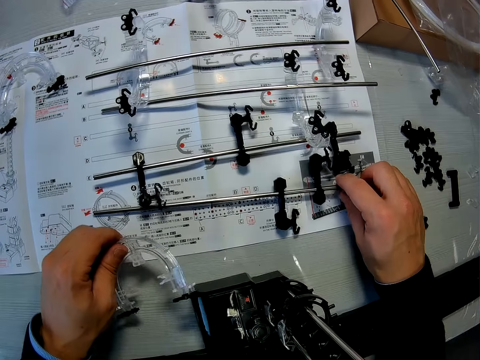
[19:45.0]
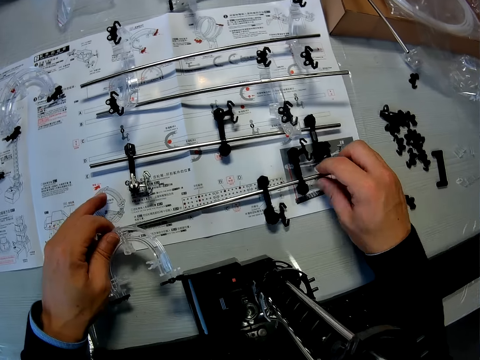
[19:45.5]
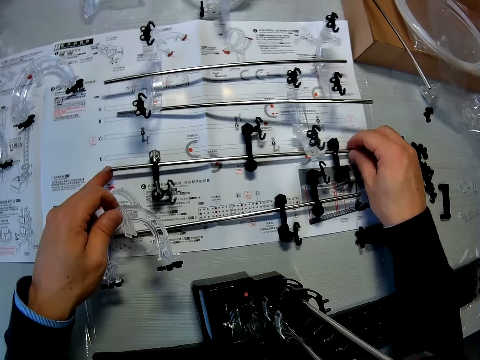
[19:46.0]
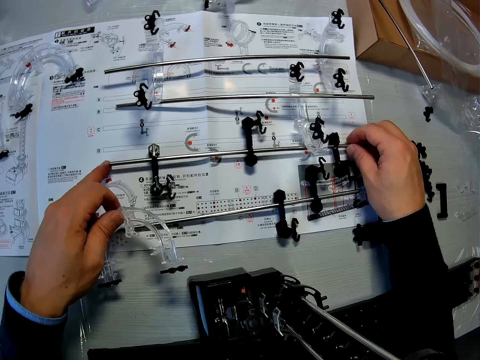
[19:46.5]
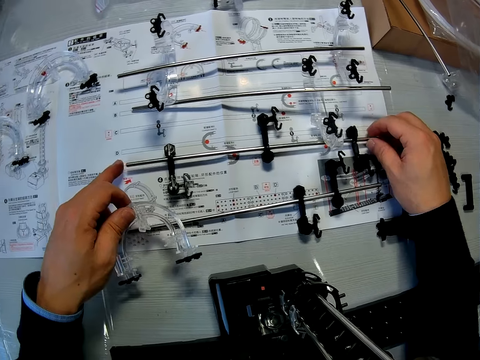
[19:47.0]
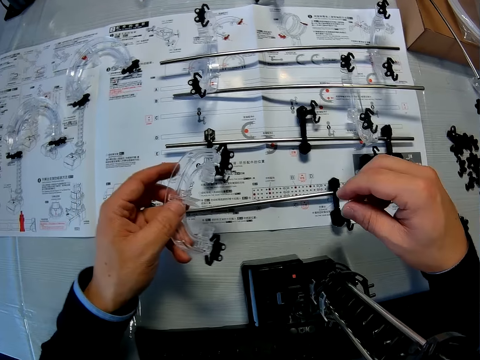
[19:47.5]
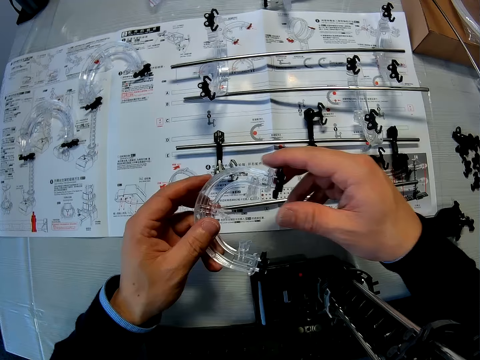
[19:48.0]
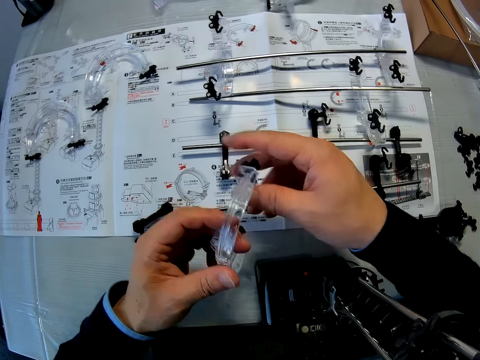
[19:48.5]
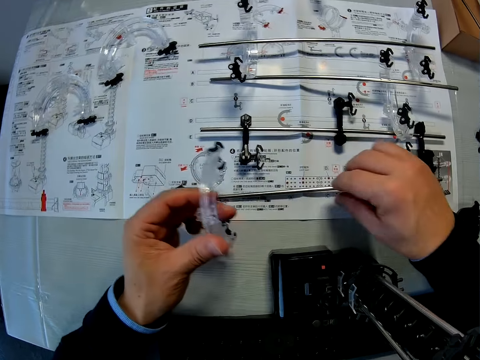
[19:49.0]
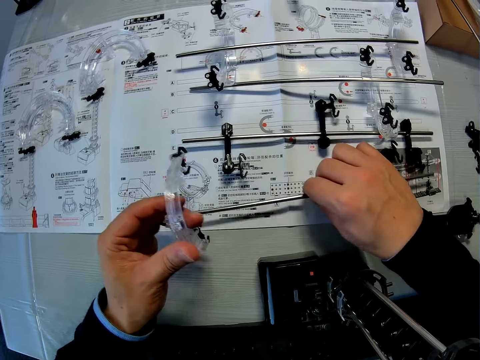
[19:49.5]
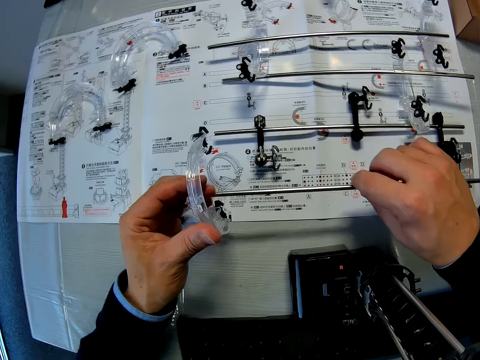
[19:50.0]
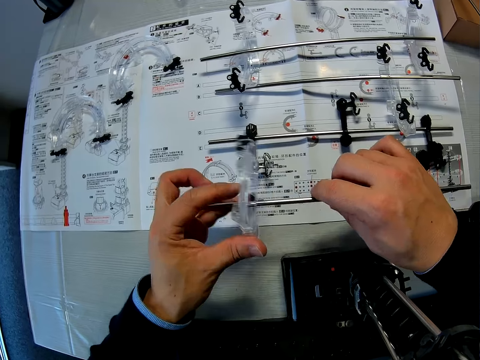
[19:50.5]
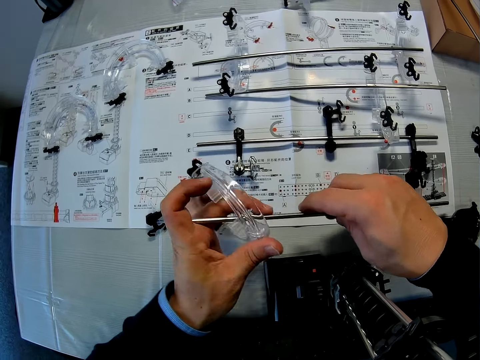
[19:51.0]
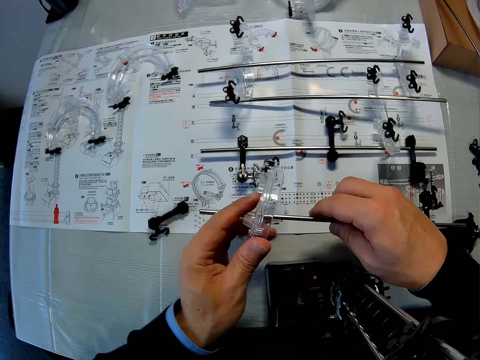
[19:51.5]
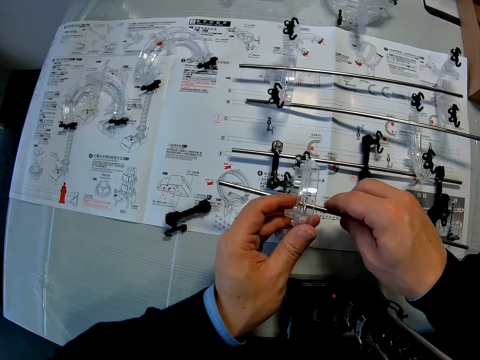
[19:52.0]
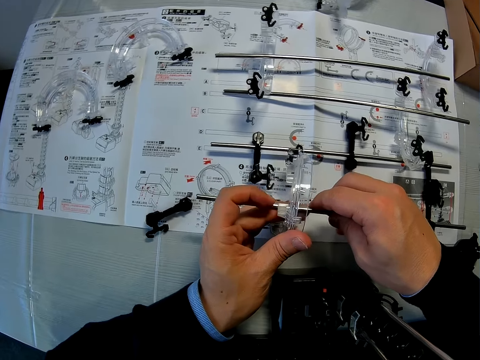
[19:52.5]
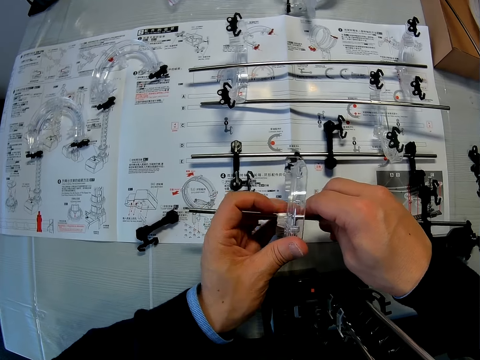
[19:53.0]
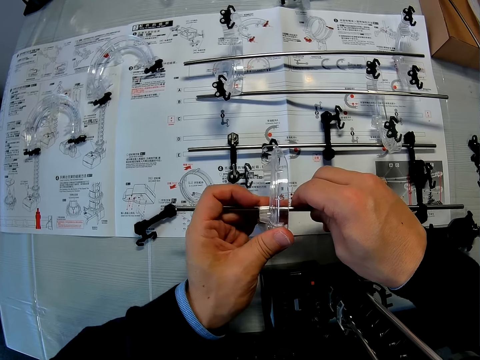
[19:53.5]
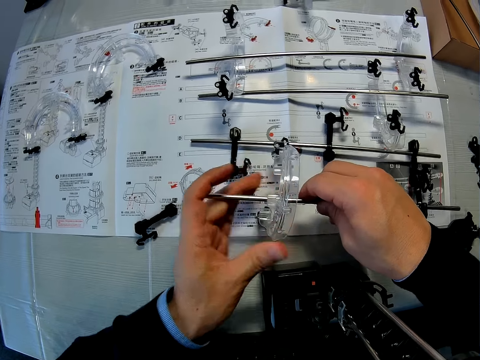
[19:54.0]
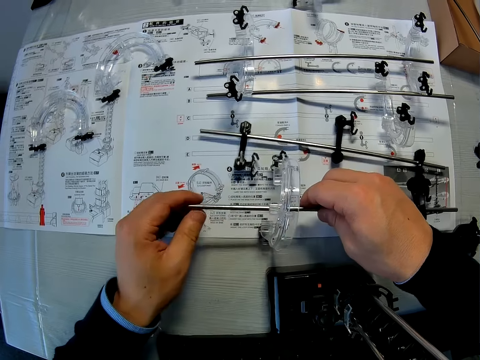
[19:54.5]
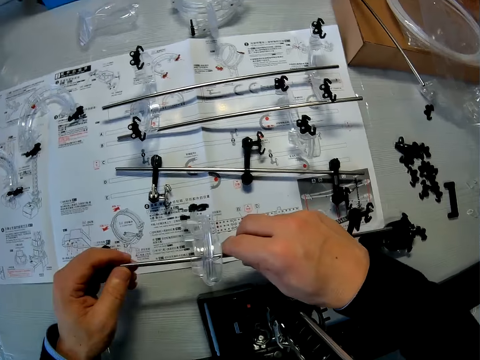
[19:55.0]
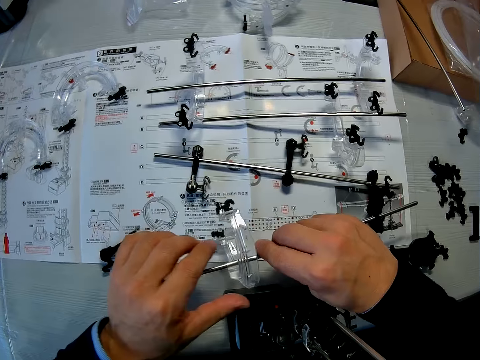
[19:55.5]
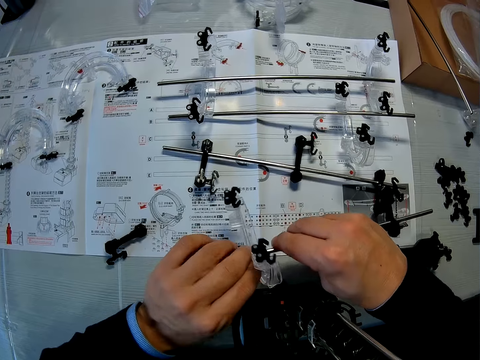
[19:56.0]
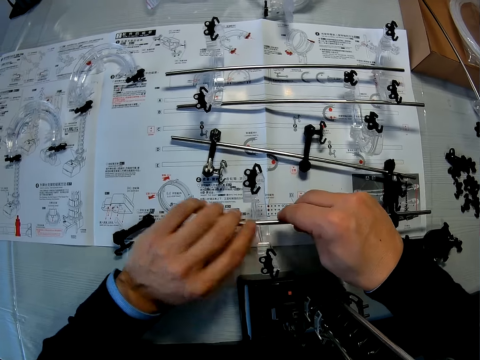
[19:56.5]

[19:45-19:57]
The camera wearer picks up an elevator on the manual with his left hand. He inspects the space rail parts on the table. He adjusts the shafts on the manual with his hands. He stares at the space rail part. He adjusts the elevator with his hands. He picks up a shaft on the manual with his right hand. He fixes the elevator in his left hand to the shaft in his right hand.

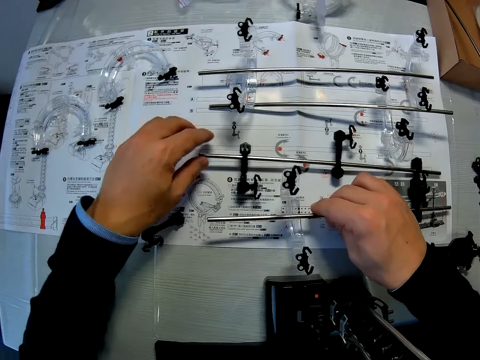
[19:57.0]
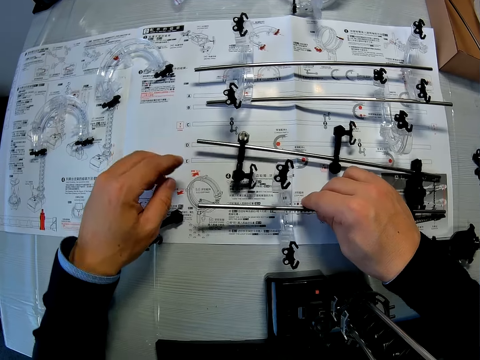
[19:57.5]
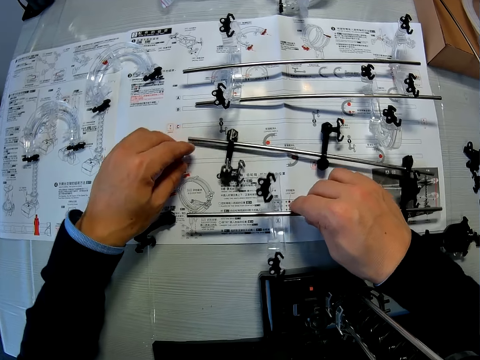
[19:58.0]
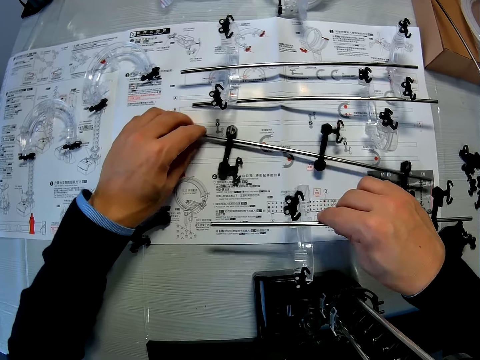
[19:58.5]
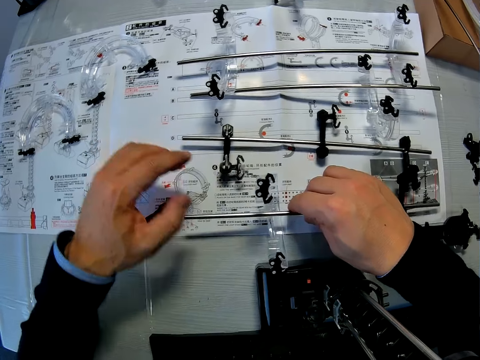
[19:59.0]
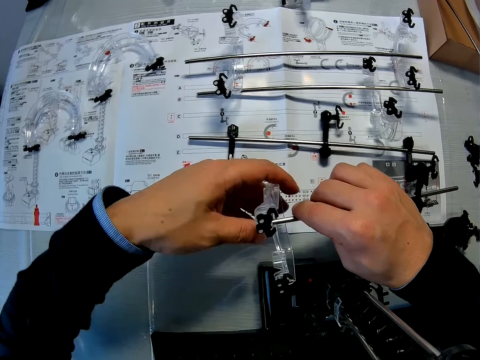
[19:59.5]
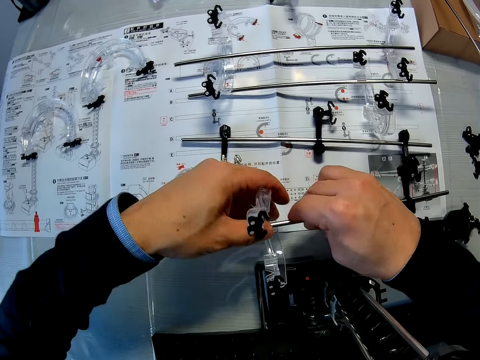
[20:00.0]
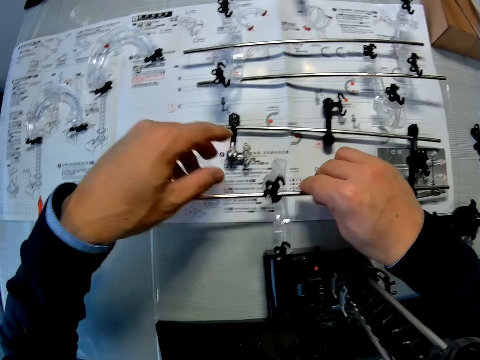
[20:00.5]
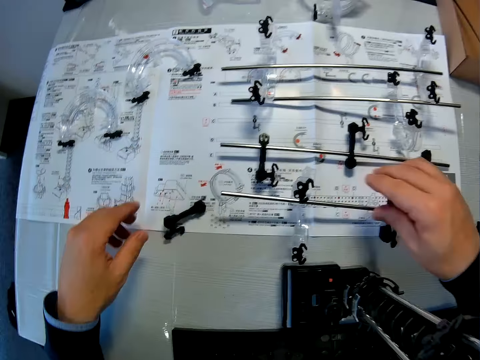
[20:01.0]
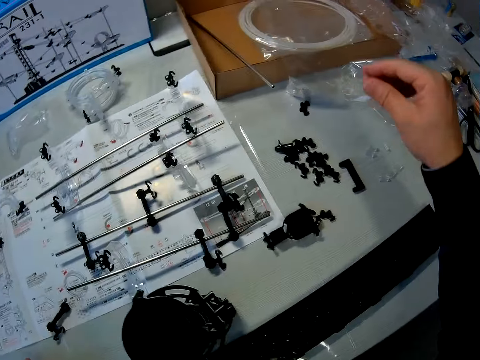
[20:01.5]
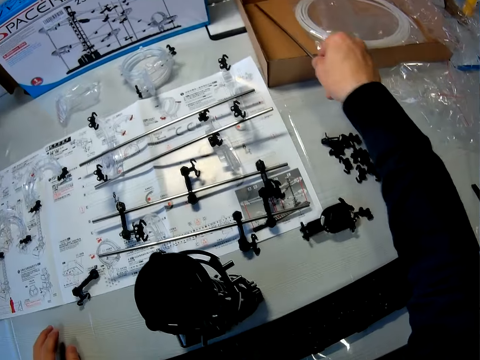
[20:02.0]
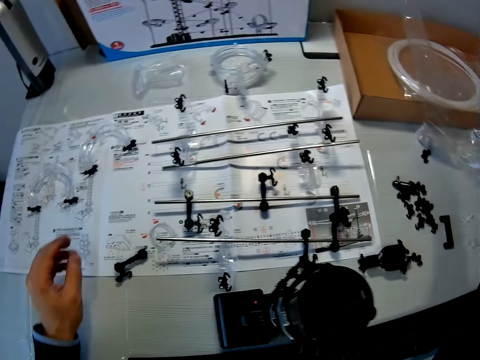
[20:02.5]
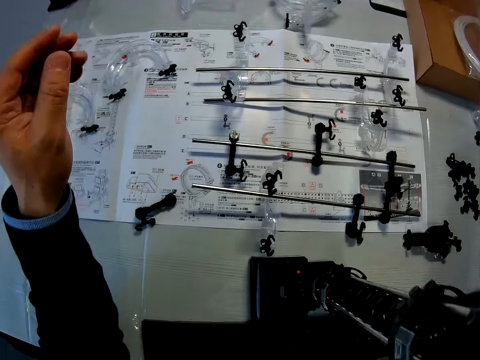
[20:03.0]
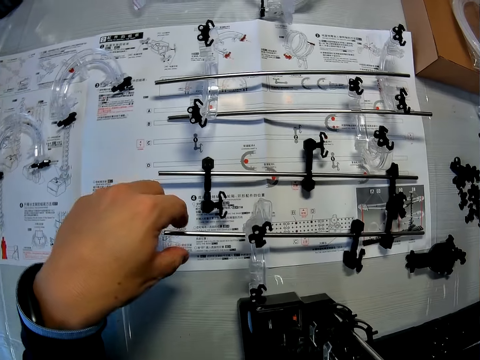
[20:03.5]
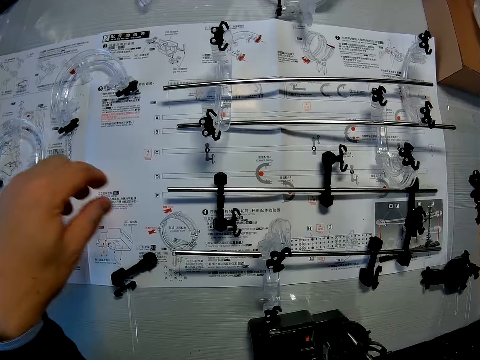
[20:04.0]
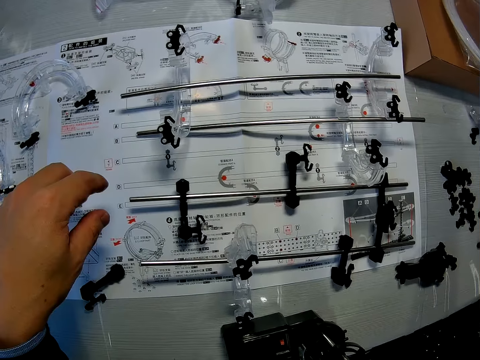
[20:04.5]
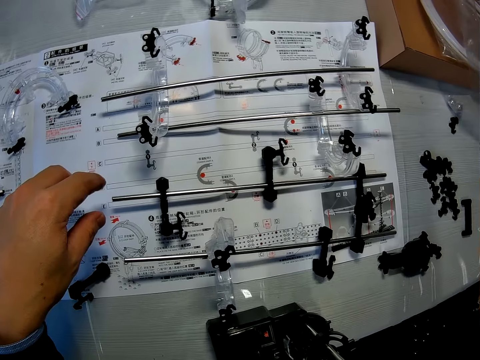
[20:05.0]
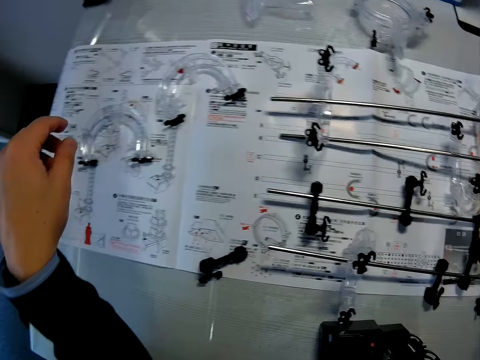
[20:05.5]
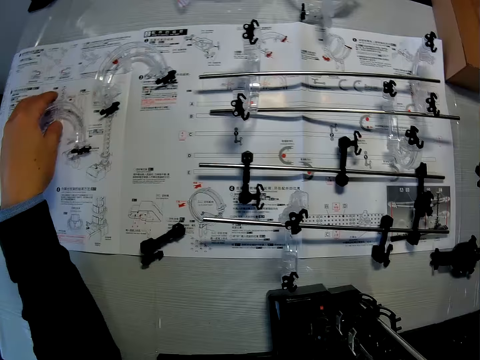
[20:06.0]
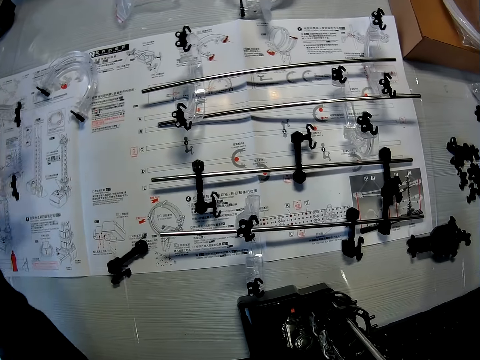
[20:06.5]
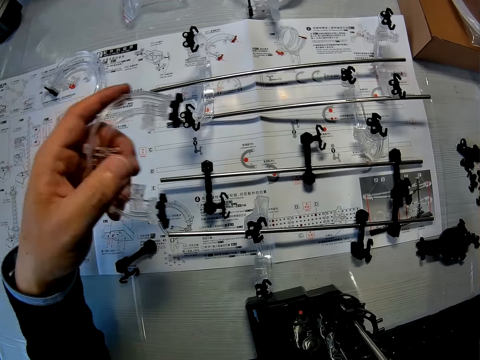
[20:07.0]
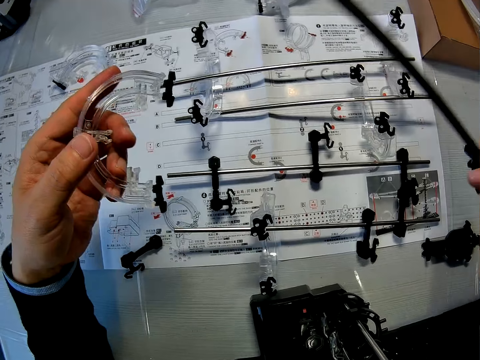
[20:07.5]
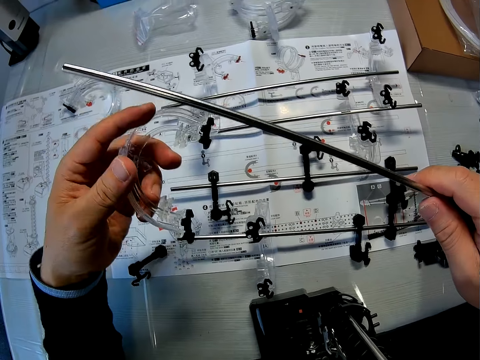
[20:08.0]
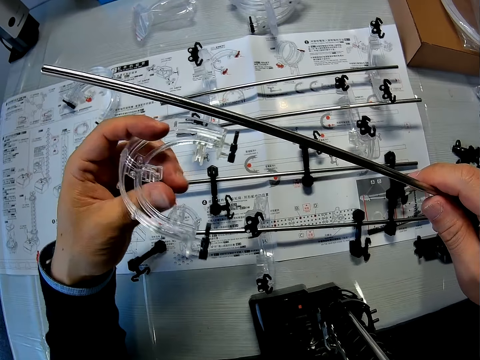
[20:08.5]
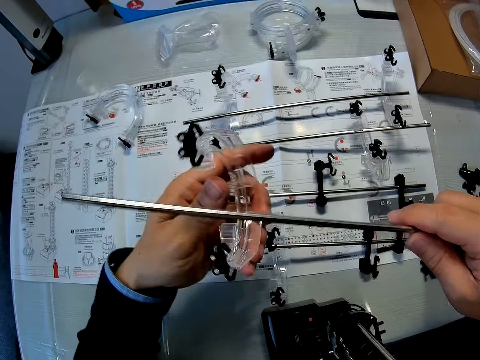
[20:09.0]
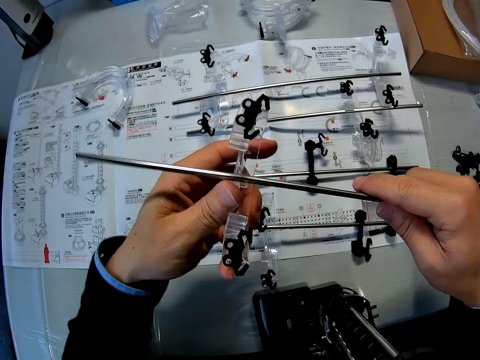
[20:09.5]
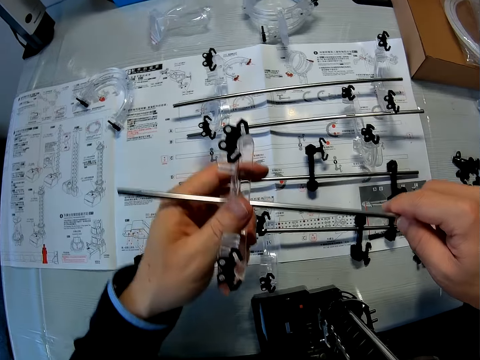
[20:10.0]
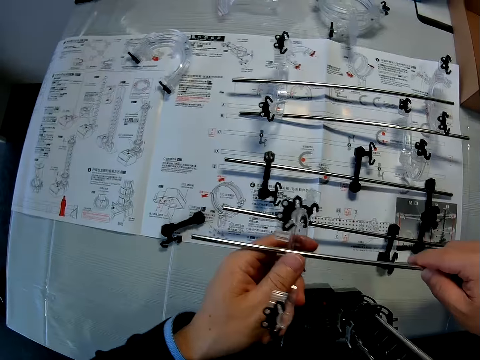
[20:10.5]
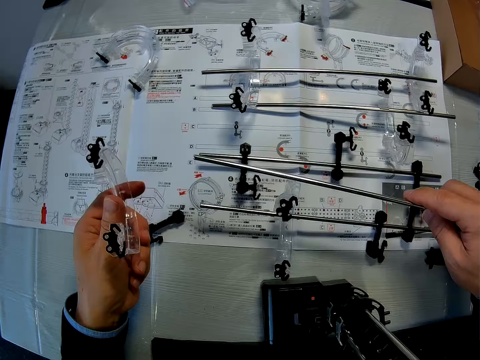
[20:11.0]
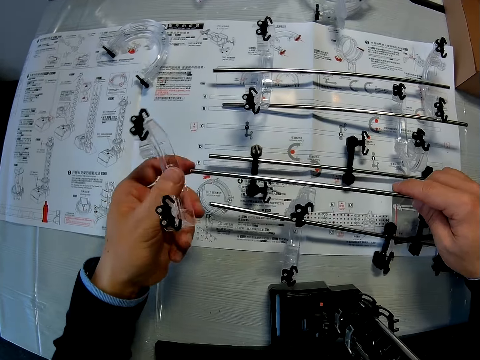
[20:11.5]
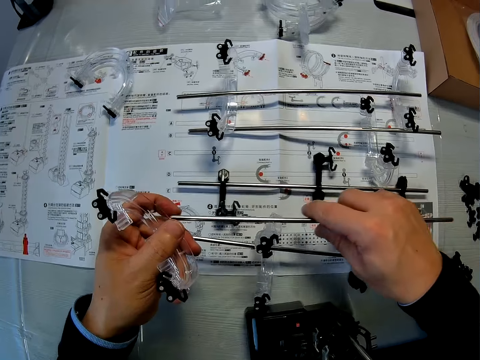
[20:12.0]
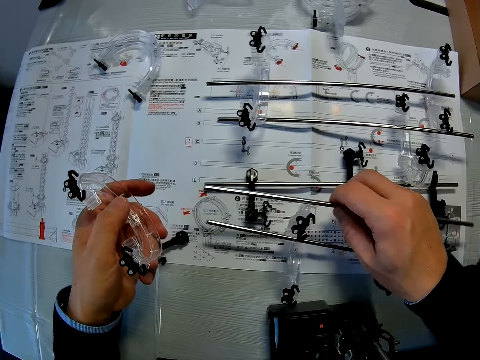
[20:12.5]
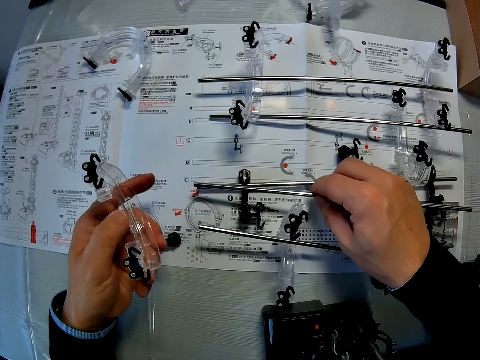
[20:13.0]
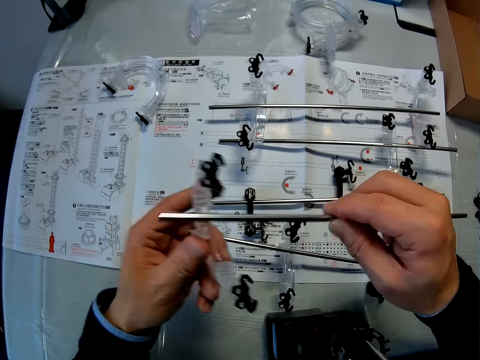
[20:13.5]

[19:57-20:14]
The camera wearer inspects the space rail parts on the table. He adjusts the shafts on the manual. He fixes a space rail part. He drops the shaft with elevator in his right hand on the manual. He picks up a shaft on the carton on the table with his right hand. He inspects the space rail parts on the table. He picks up an elevator on the manual with his left hand. He fixes the elevator in his left hand to the shaft in his right hand. He stares at the space rail part.
